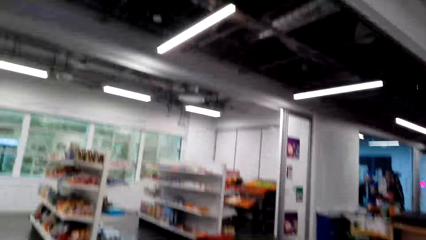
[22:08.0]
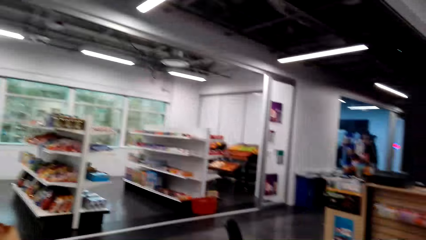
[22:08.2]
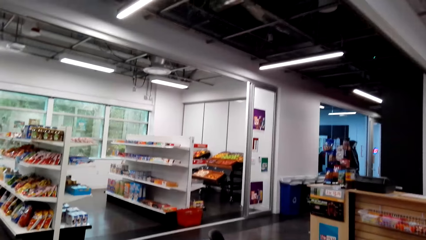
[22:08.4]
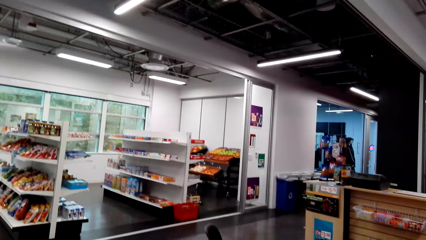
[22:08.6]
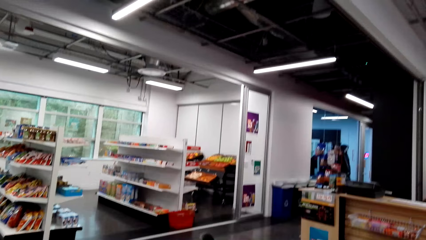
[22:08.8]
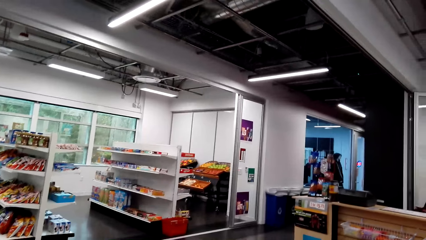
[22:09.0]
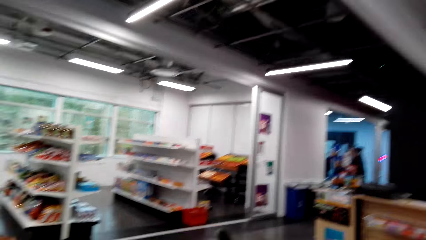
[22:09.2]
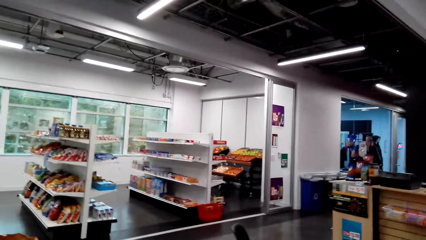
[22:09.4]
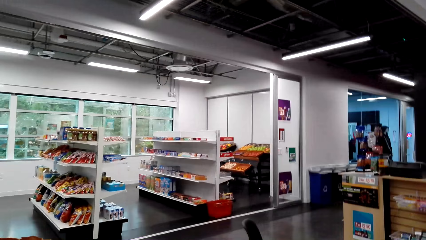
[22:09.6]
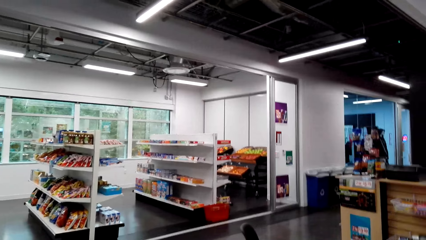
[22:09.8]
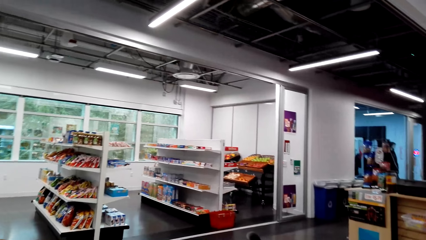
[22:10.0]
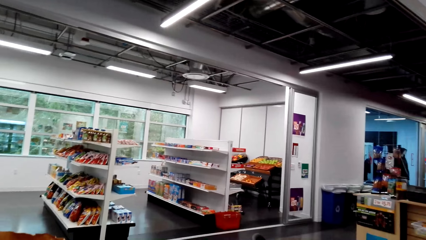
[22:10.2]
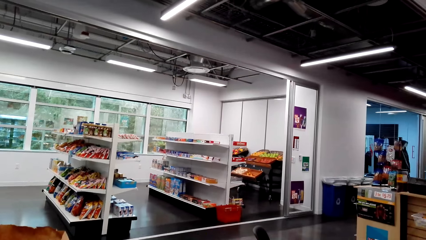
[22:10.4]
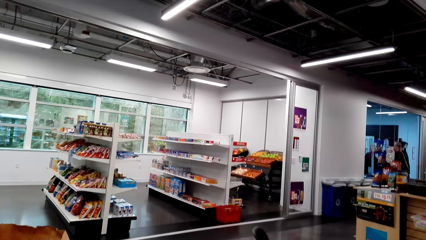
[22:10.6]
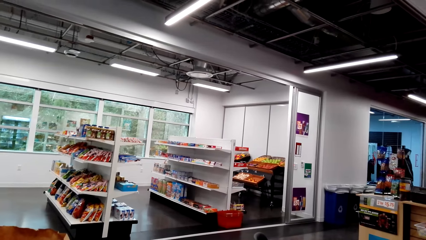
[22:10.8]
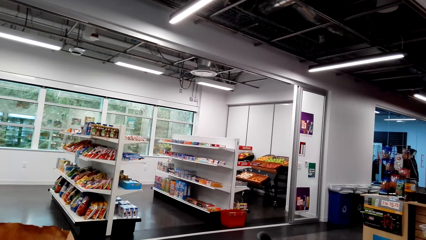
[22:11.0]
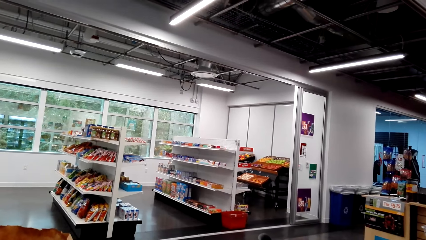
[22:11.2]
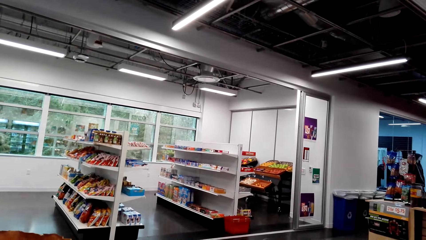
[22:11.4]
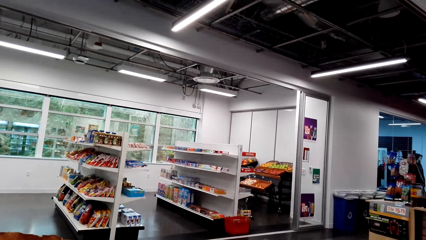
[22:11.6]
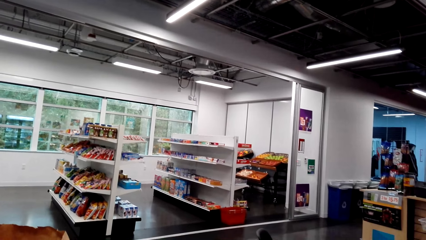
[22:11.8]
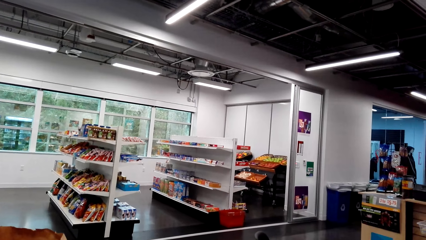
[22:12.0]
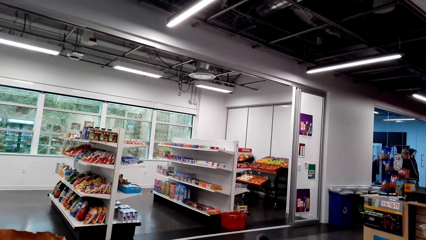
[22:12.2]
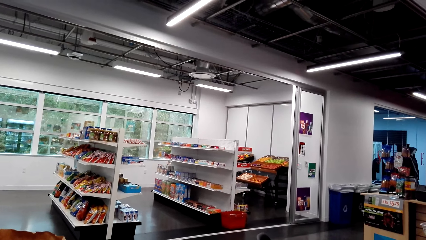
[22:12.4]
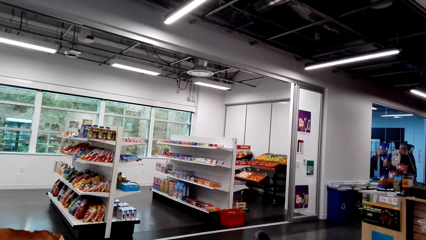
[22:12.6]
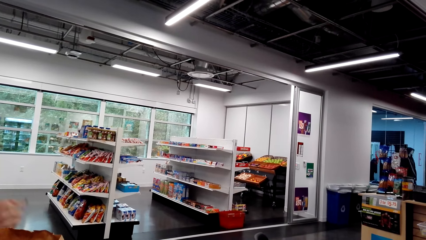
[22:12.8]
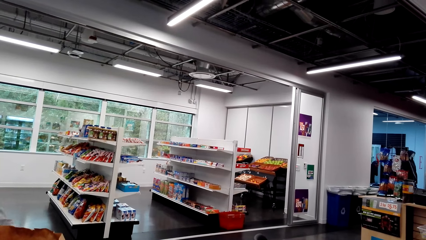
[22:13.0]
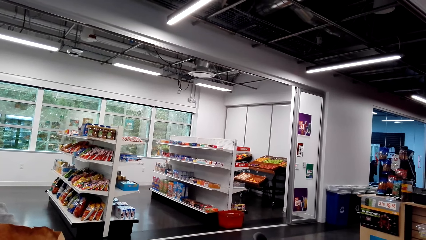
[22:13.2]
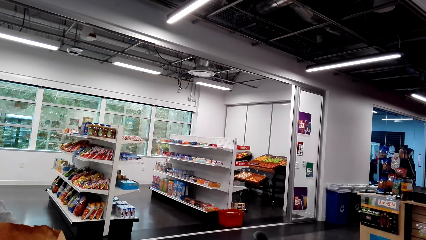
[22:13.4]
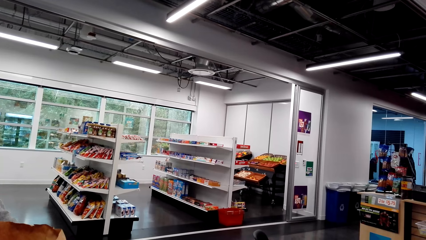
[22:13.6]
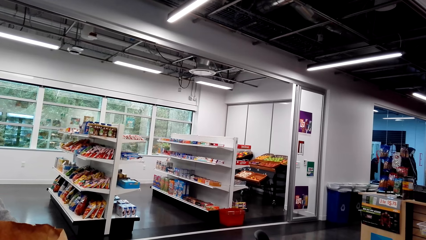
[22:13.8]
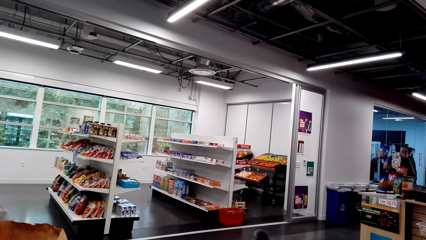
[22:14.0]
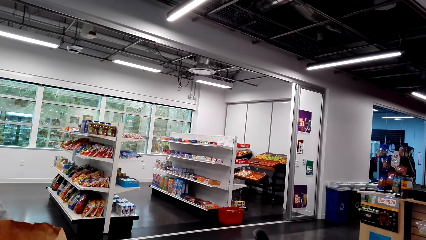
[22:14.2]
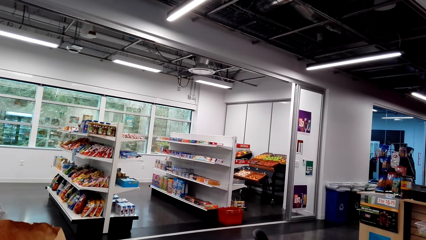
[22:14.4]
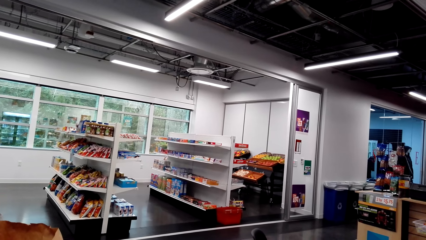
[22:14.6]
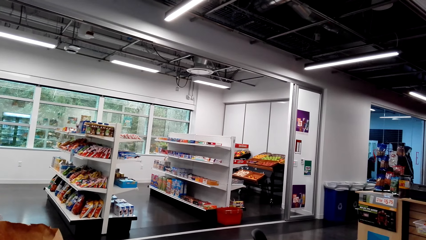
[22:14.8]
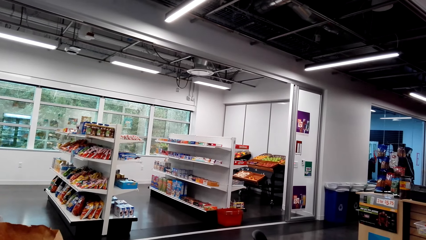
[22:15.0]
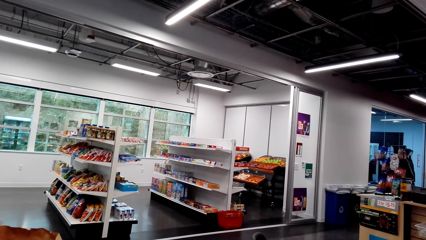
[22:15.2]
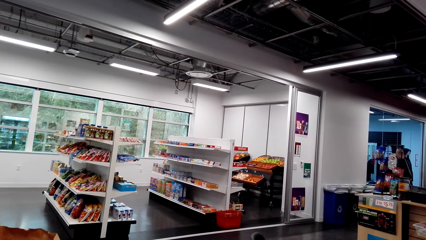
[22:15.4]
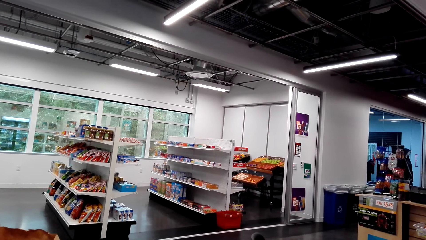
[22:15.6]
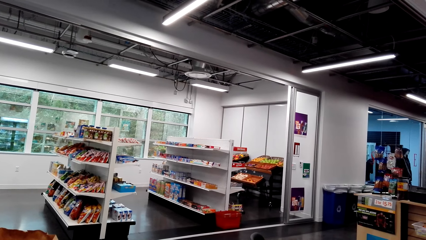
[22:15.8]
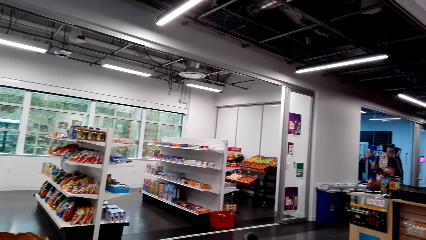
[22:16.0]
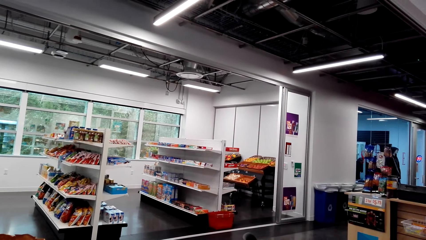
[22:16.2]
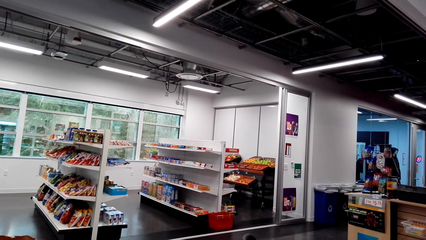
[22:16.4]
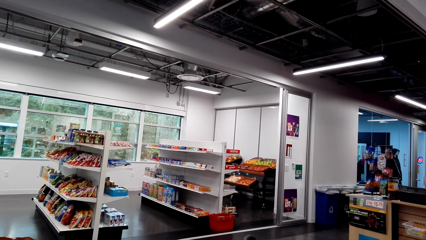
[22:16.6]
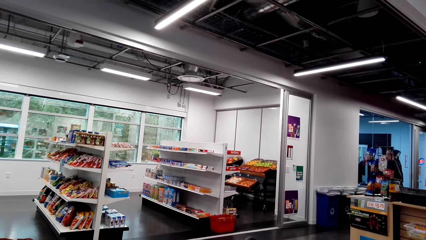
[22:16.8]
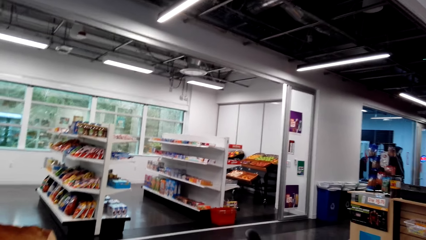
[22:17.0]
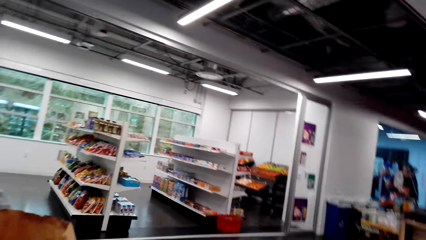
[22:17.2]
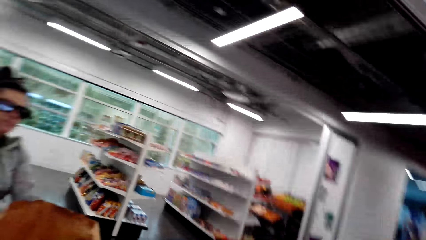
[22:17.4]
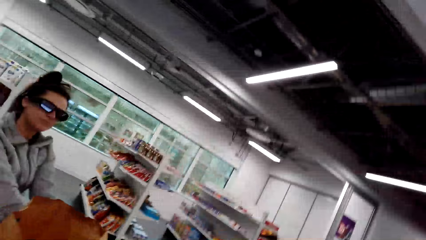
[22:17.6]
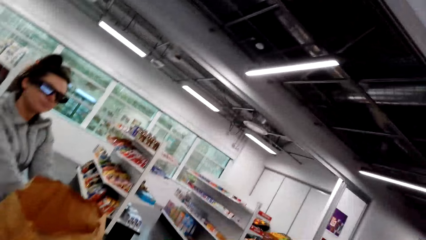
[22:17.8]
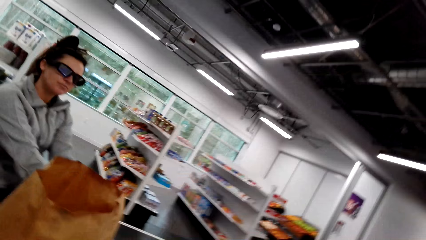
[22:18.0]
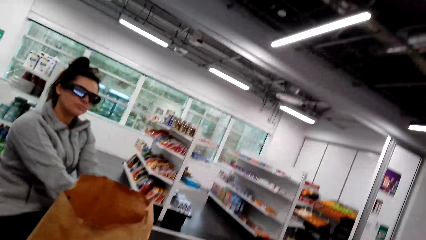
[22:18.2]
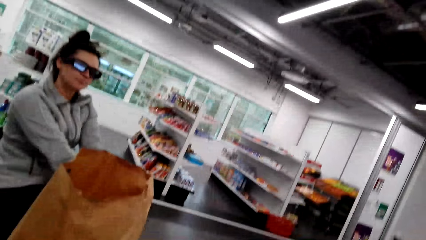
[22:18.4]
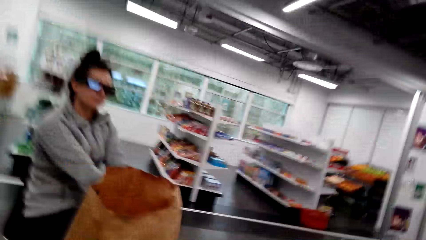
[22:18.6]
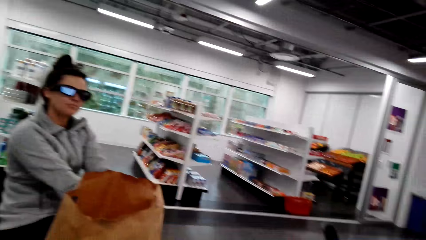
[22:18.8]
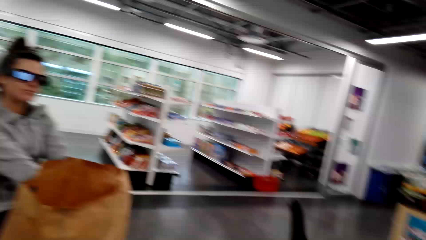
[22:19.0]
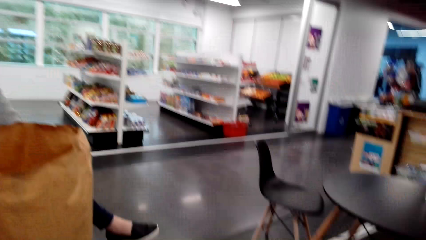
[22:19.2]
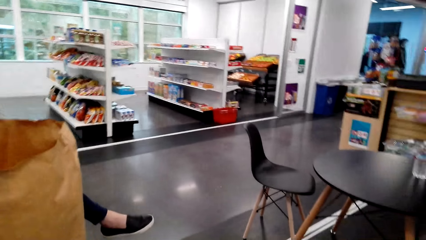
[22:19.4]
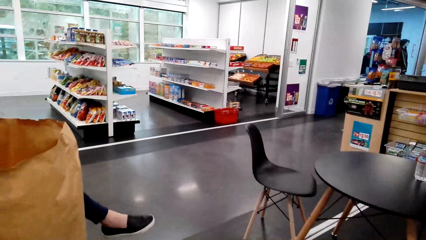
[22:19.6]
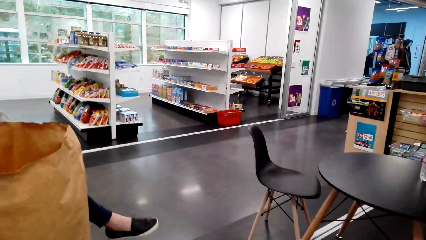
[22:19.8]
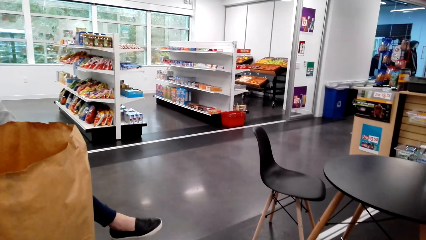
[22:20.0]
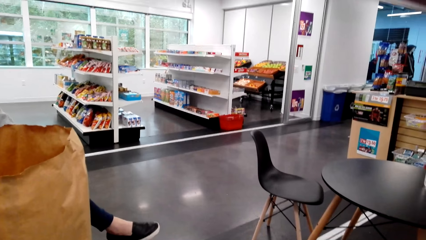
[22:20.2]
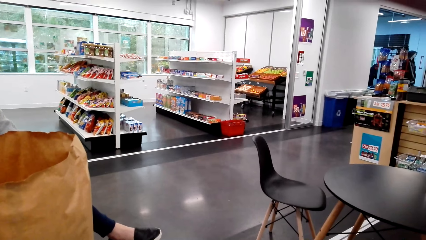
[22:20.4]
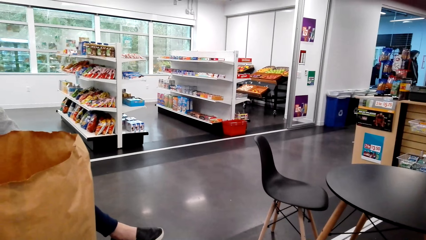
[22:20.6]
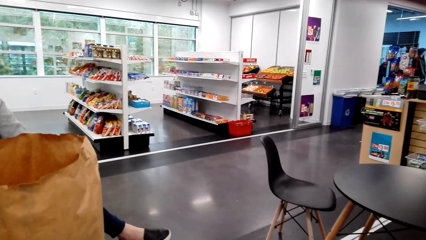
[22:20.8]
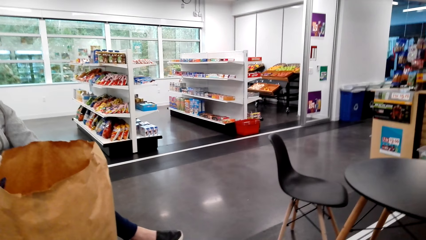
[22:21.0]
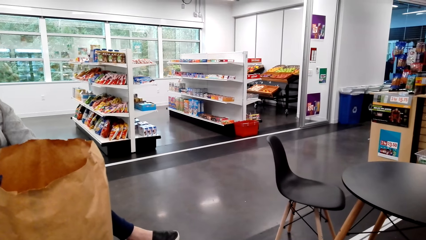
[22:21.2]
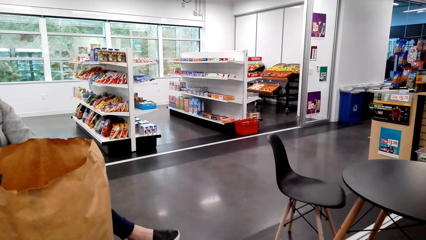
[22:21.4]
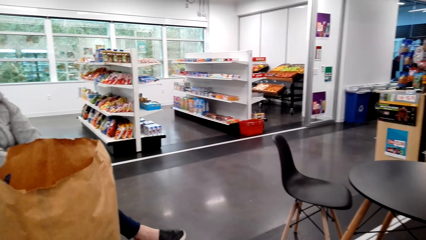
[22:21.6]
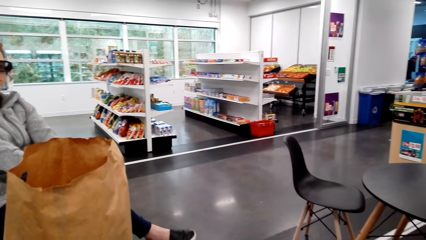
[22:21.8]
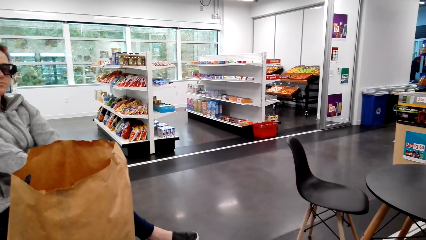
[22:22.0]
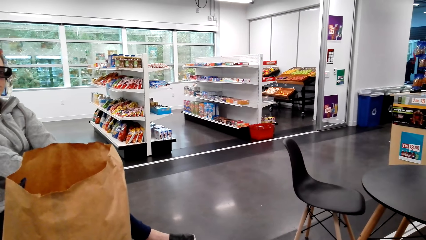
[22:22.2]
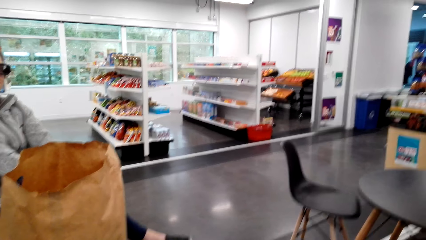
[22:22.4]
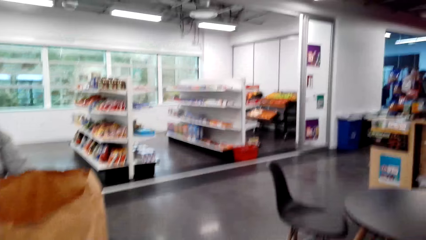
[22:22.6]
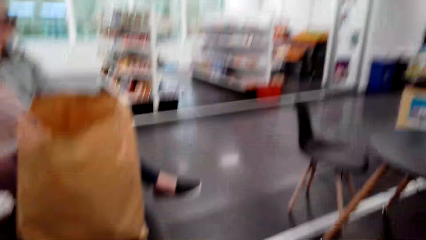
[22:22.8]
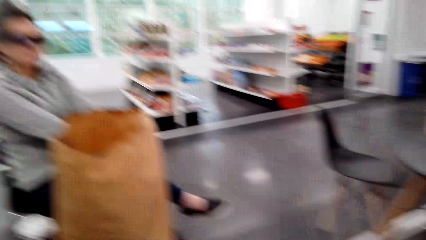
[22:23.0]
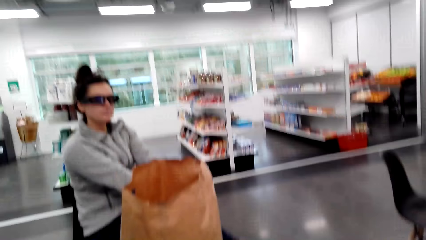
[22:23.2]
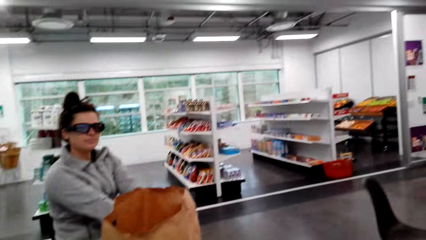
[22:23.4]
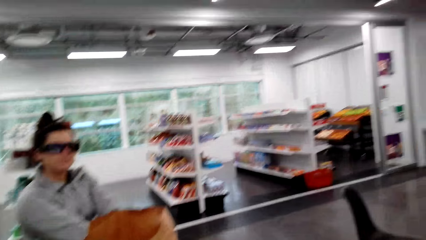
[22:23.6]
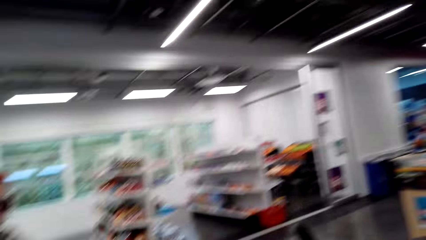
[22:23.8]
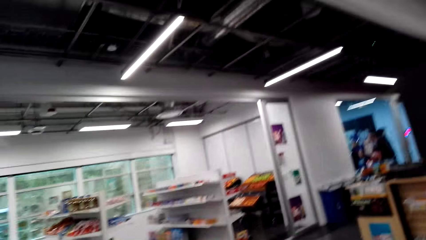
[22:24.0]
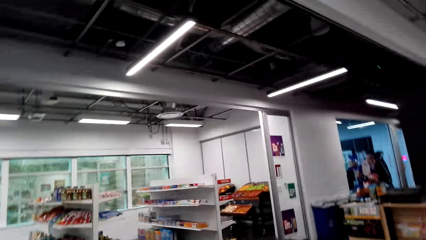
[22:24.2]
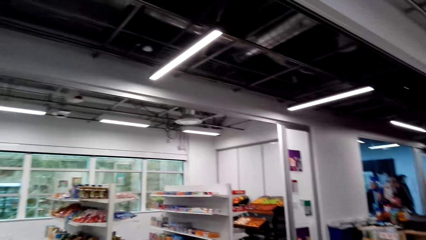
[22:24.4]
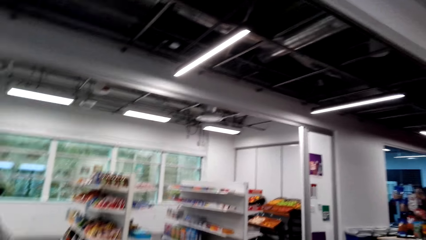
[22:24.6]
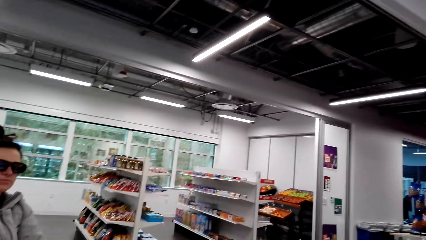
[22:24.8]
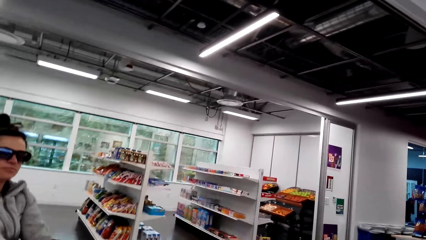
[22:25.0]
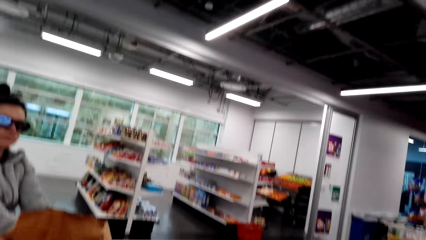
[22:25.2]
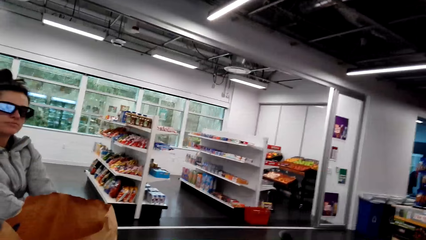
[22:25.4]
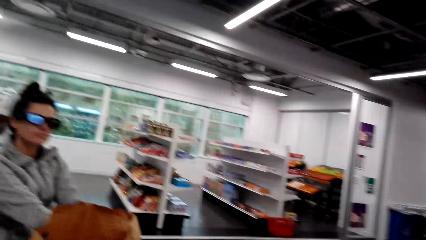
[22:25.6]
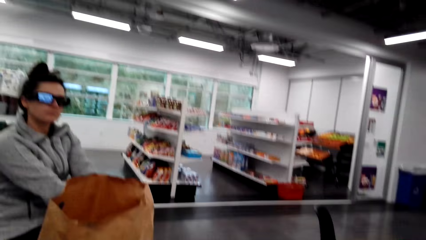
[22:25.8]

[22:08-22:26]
The camera wearer looks around the supermarket. They look at someone.
